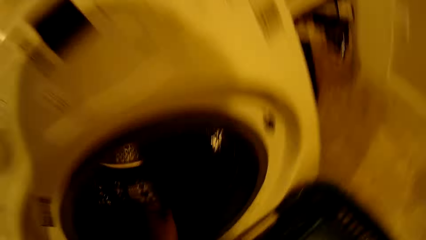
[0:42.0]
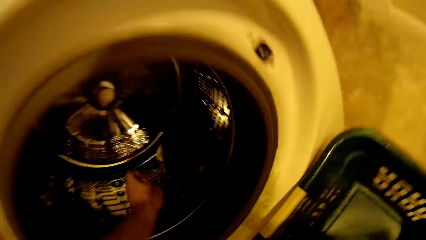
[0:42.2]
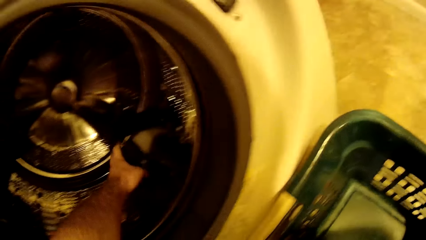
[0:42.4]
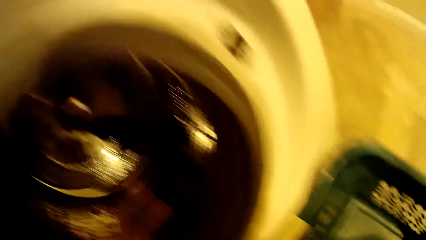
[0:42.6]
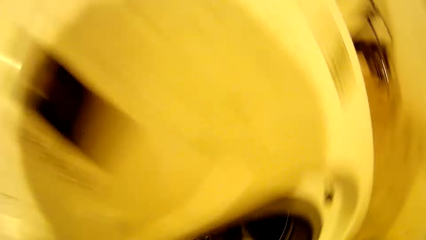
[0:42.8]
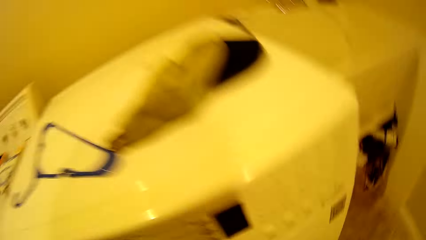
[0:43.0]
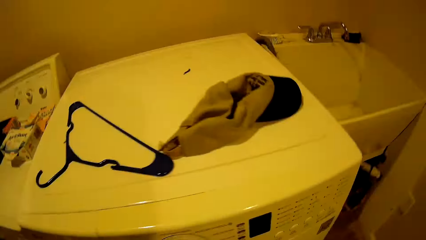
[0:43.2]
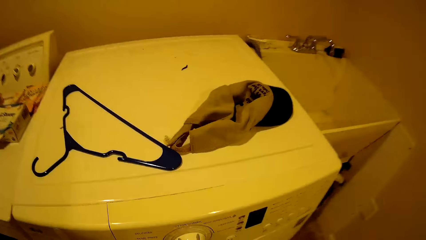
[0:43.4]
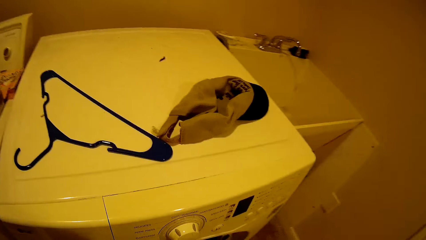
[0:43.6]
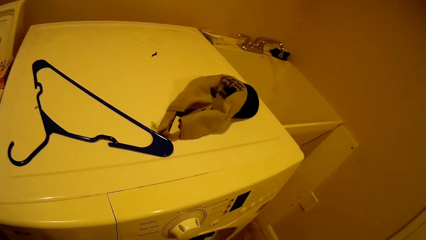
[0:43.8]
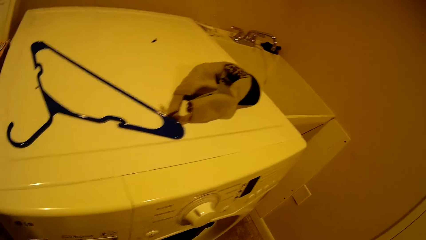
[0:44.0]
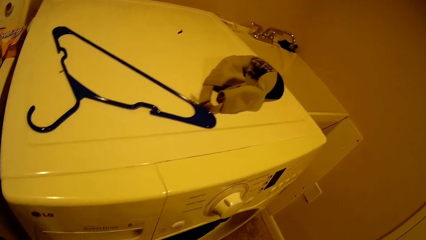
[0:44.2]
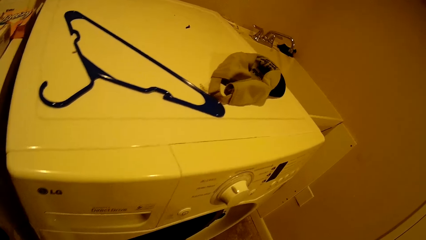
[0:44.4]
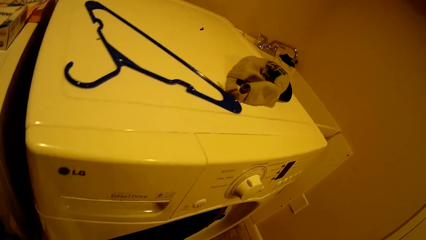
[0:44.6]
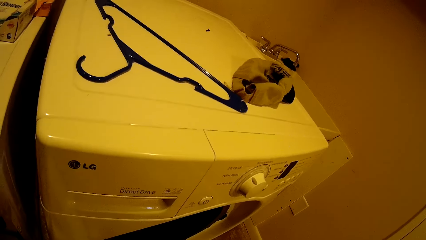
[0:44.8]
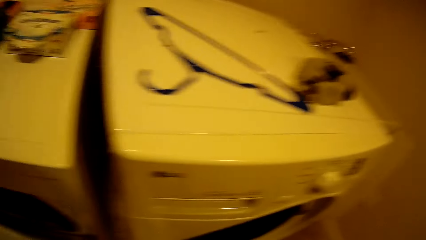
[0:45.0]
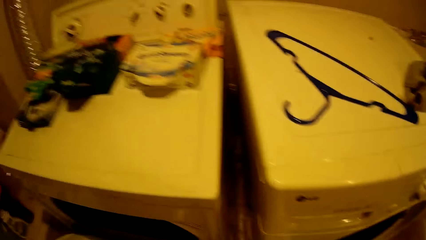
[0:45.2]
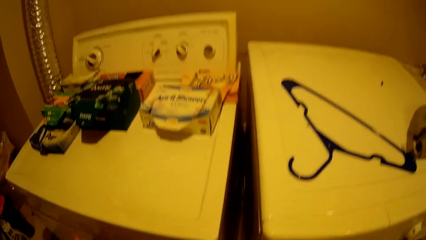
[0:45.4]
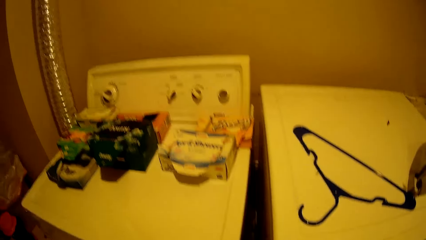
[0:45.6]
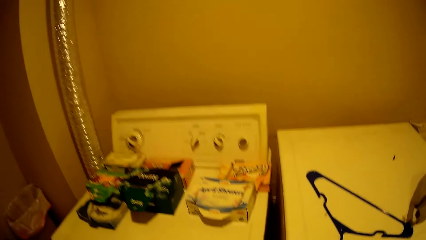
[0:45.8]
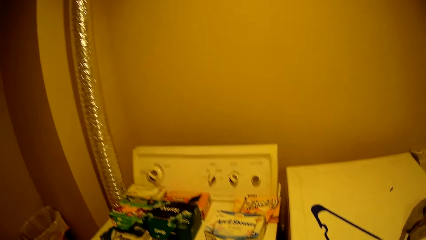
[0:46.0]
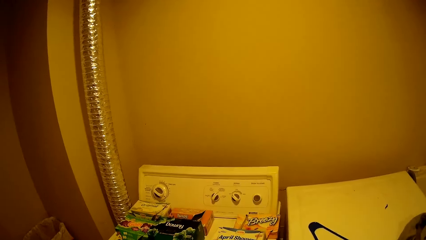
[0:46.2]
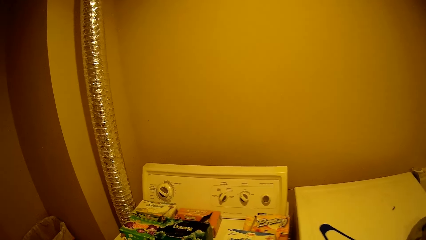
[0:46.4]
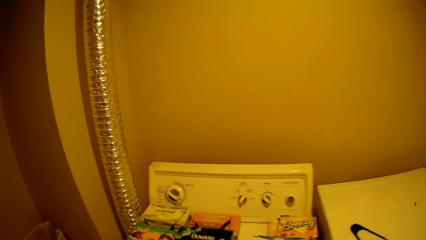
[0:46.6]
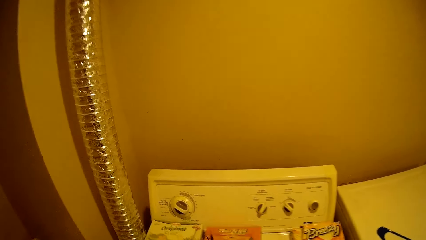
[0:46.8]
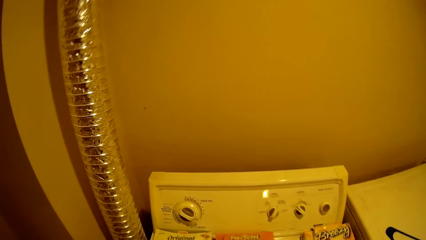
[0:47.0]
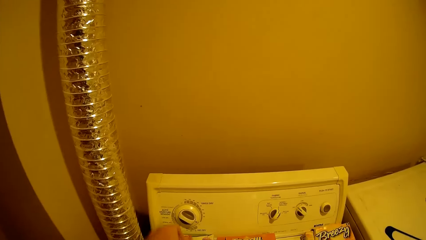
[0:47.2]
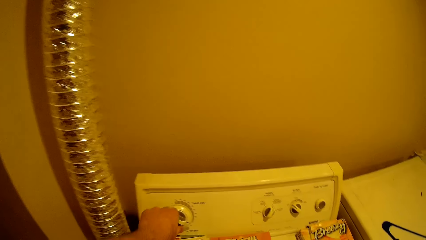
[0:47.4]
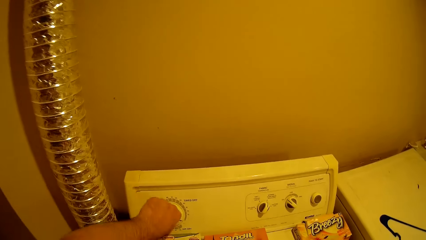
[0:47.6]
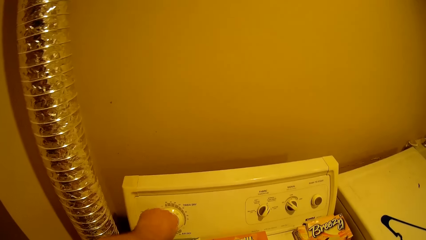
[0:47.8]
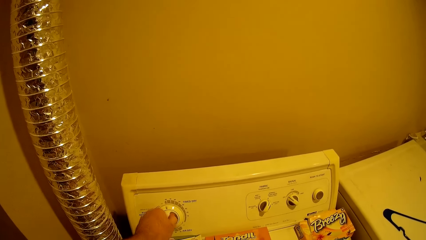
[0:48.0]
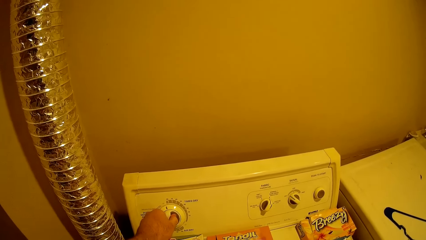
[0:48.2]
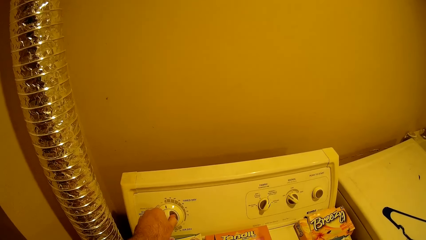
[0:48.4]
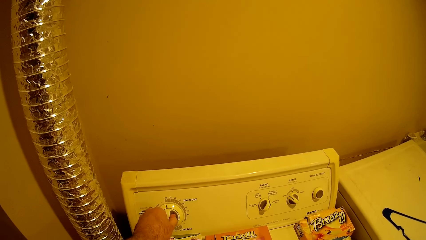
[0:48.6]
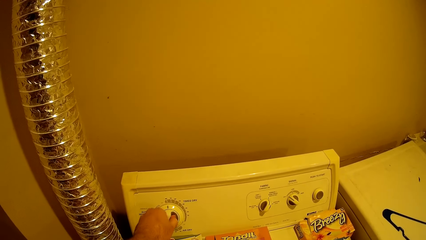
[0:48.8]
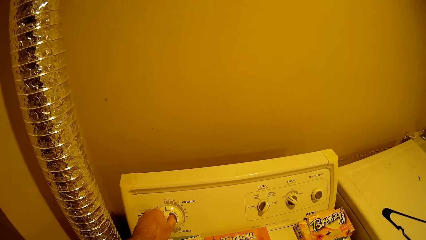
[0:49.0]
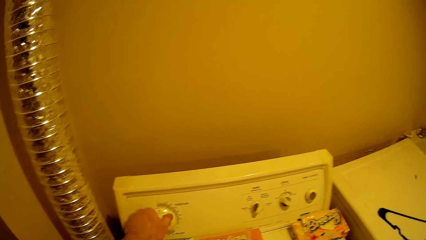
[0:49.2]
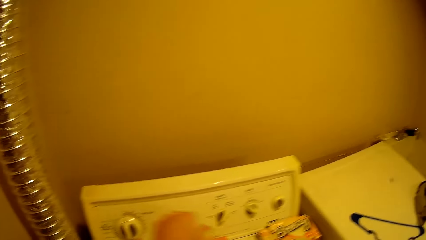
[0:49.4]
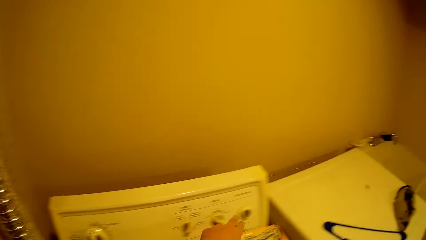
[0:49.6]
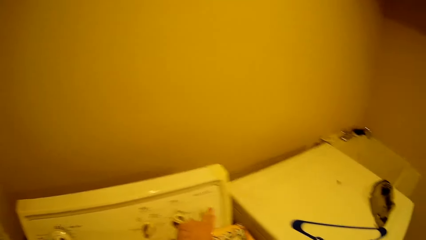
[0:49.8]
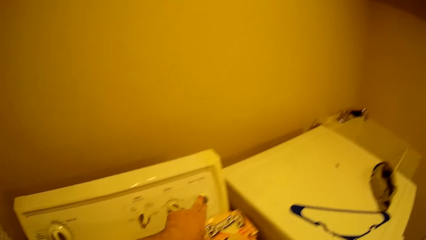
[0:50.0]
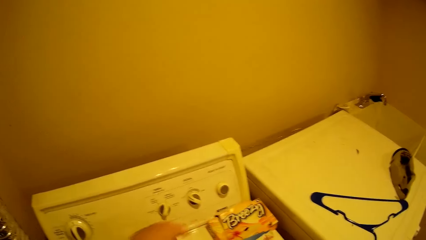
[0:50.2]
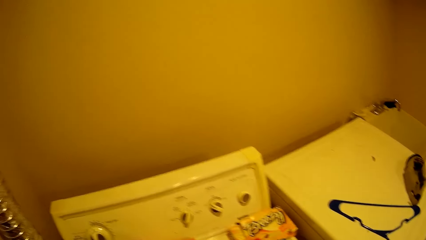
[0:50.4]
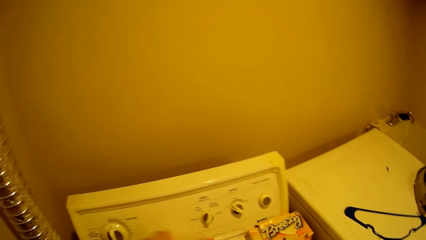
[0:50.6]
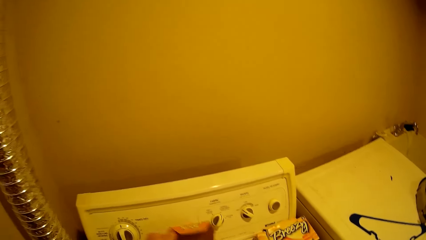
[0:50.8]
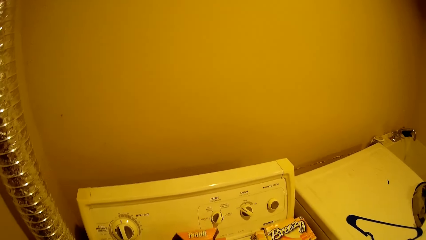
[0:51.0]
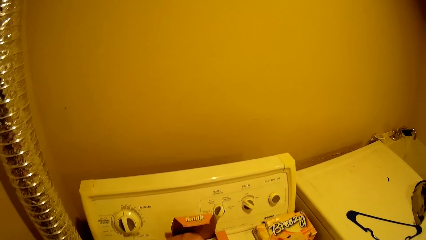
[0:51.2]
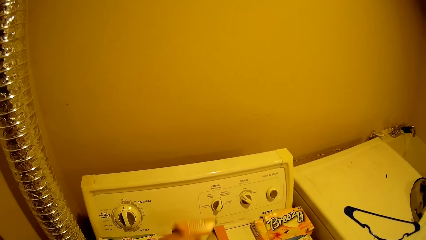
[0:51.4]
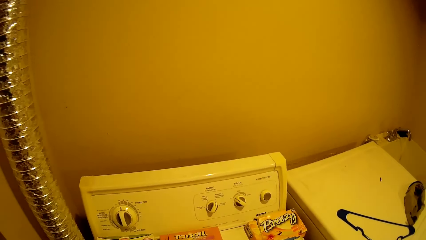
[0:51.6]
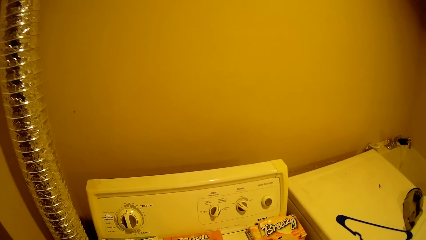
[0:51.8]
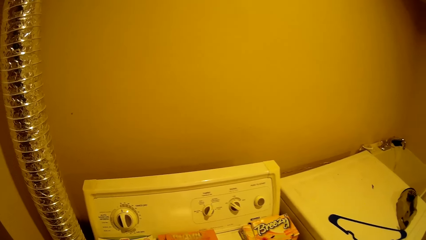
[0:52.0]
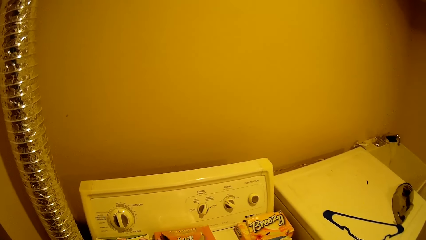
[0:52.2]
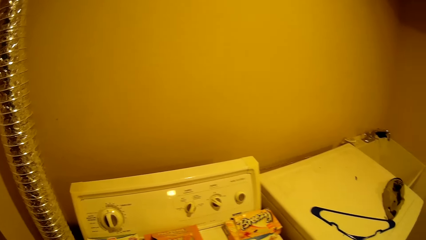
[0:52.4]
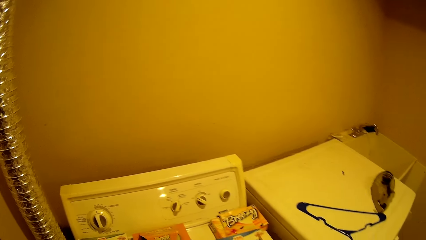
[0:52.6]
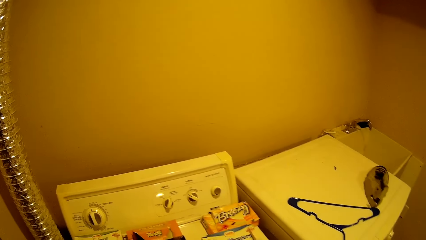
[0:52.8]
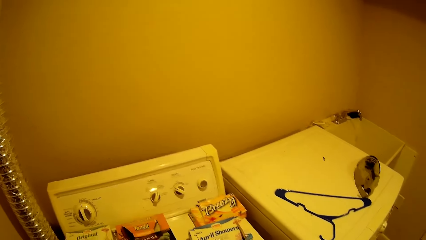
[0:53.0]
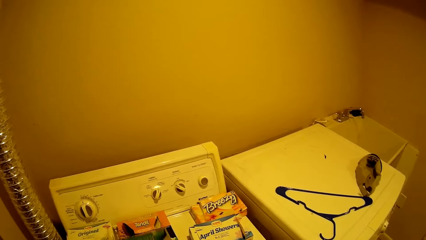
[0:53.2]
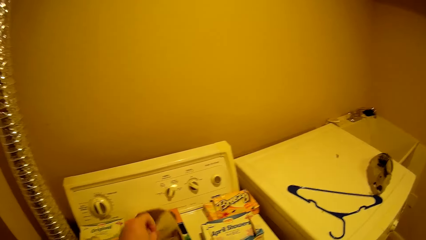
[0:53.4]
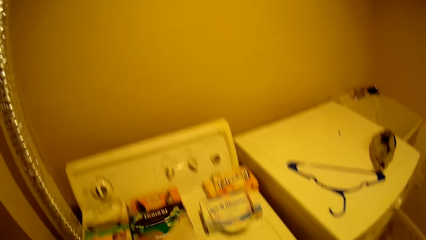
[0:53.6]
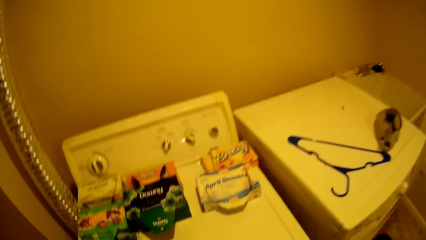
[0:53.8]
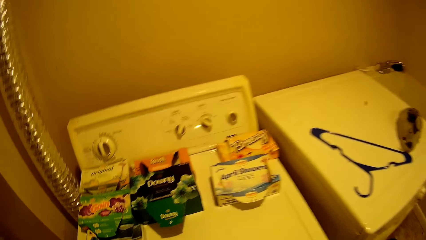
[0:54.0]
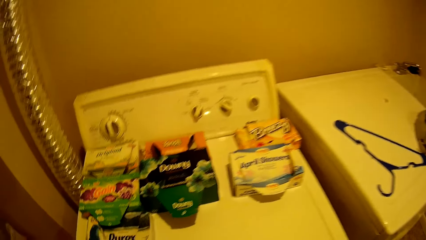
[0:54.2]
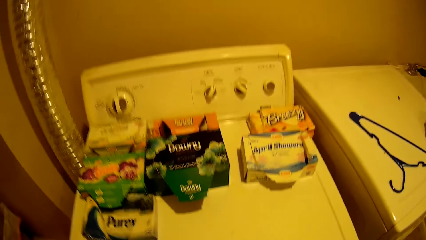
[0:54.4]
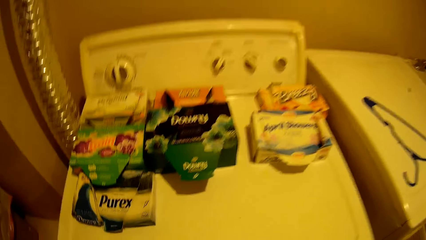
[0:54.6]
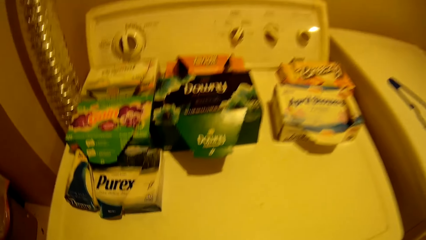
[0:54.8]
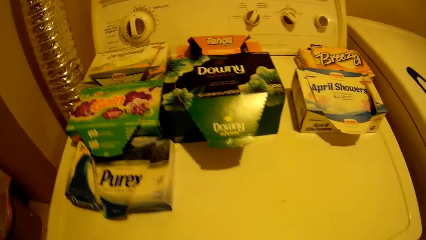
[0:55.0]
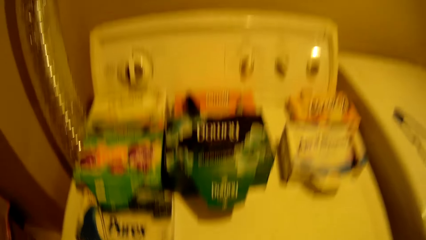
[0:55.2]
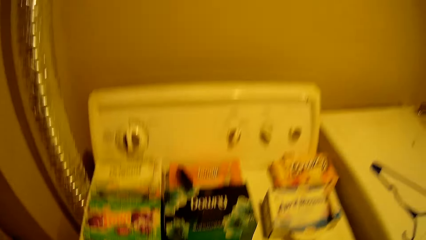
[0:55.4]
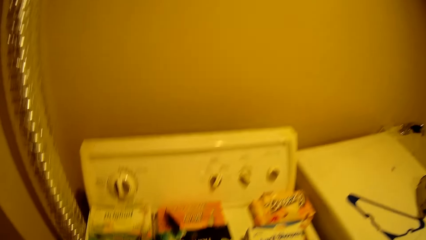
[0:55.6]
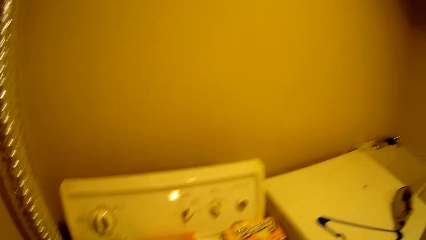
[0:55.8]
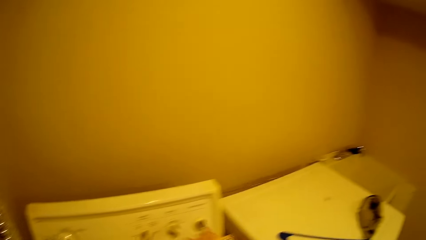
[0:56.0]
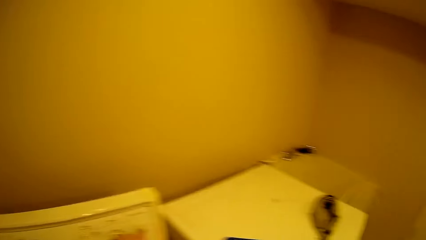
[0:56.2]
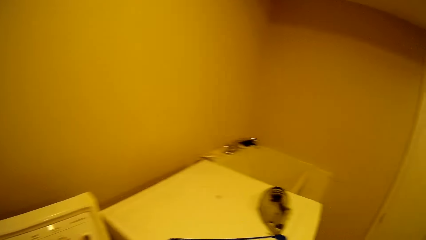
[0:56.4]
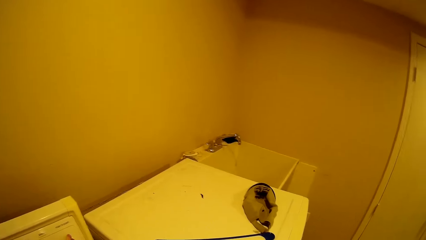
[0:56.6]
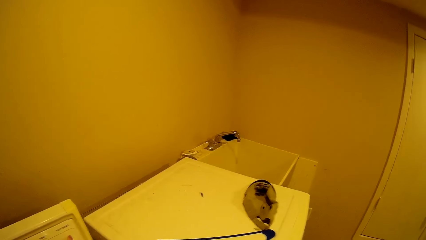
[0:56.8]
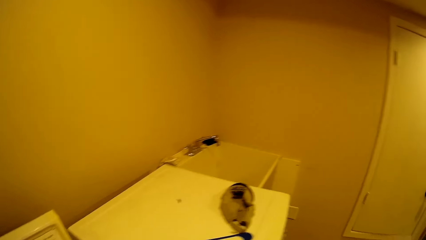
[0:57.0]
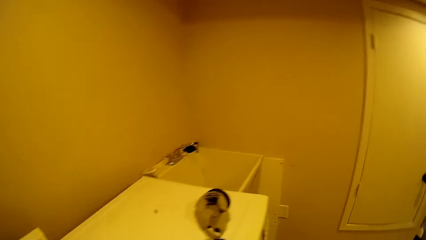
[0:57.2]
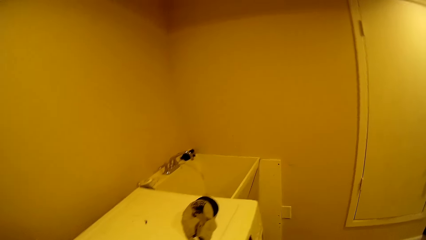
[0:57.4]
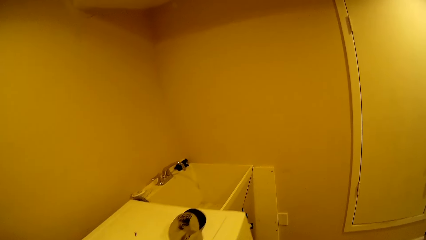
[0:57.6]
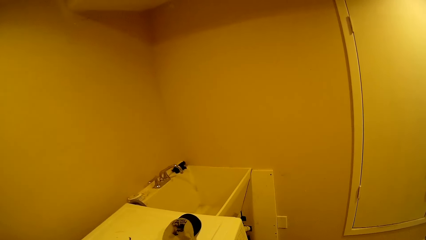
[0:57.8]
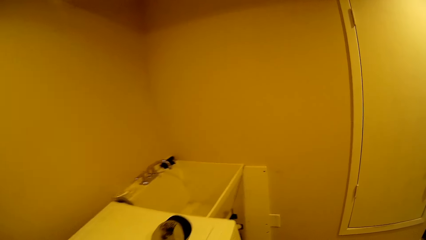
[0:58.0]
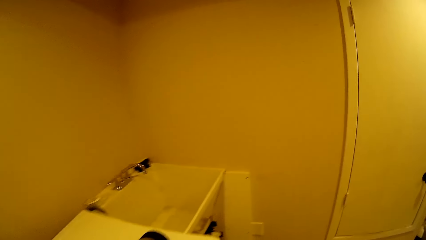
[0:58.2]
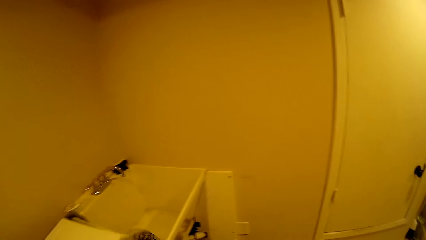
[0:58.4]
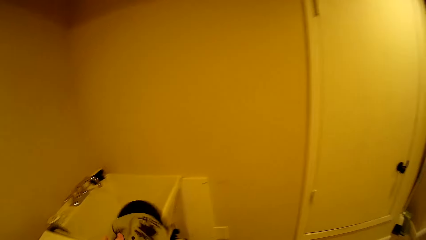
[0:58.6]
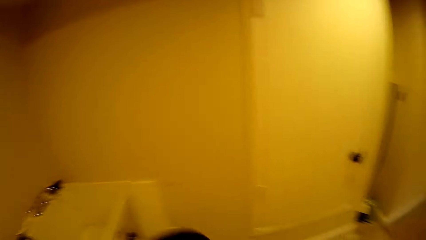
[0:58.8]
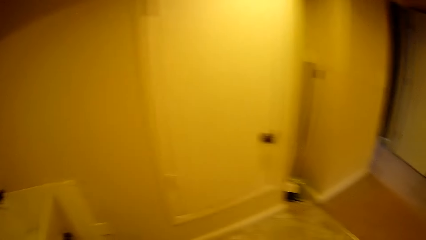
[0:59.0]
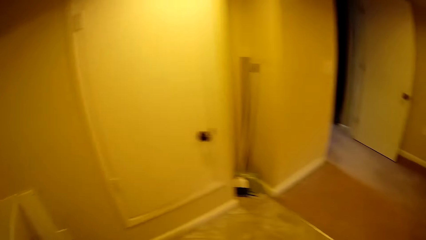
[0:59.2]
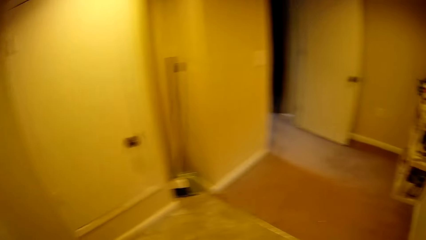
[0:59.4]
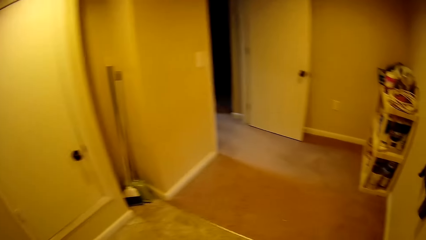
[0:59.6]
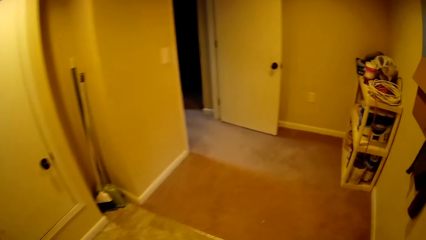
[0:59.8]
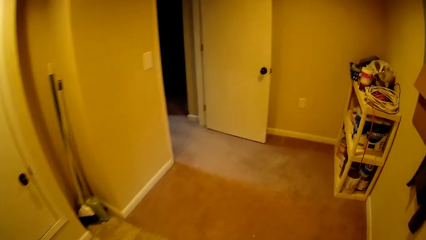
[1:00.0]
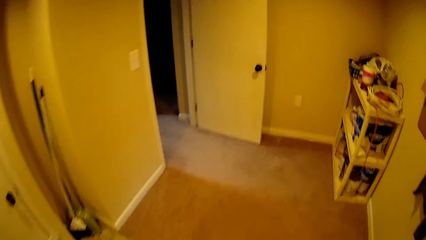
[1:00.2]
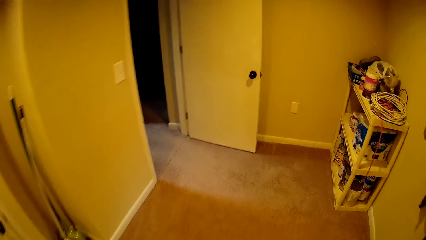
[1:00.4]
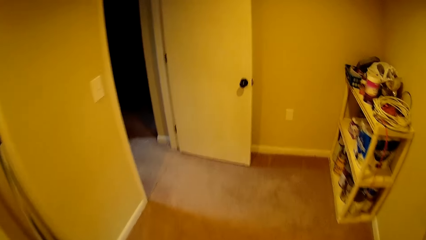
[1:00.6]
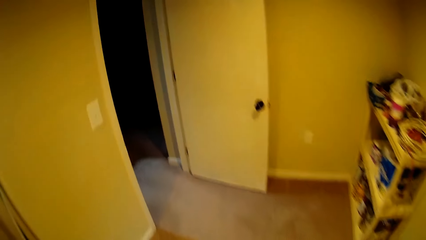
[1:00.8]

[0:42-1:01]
The camera wearer picks clothes from the cleaning machine. They look on top of the cleaning machine. They place the cloth in the washing machine. They close the washing machine. They turn on the cleaning machine. They open boxes on the cleaning machine. They pick a tissue. They look around. They walk. They pick the hat on the cleaning machine. They walk around the house.
